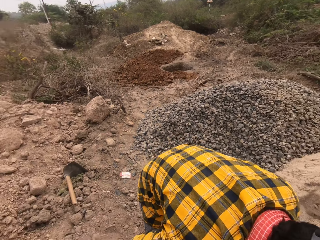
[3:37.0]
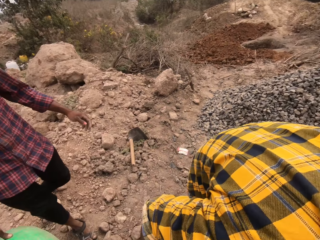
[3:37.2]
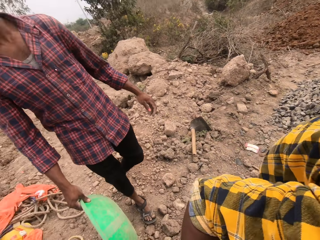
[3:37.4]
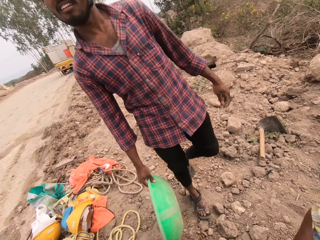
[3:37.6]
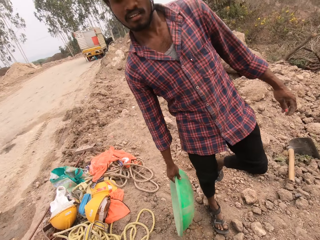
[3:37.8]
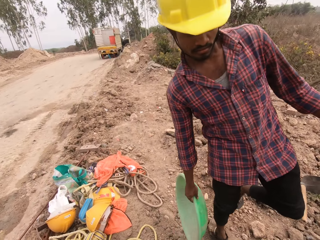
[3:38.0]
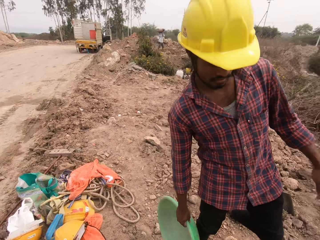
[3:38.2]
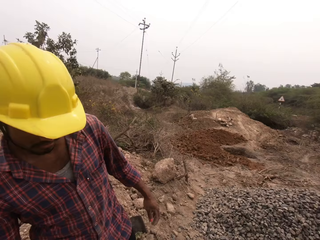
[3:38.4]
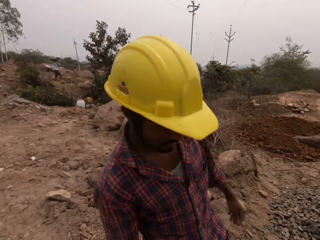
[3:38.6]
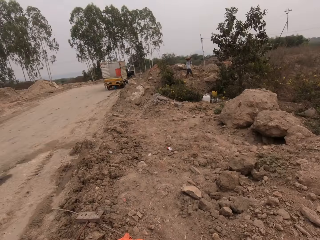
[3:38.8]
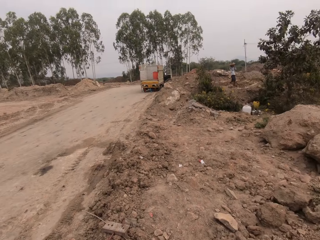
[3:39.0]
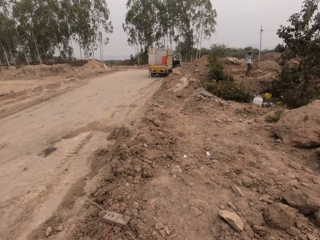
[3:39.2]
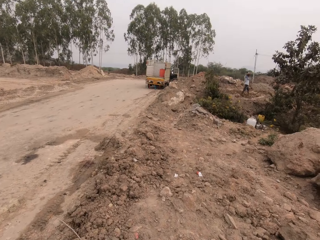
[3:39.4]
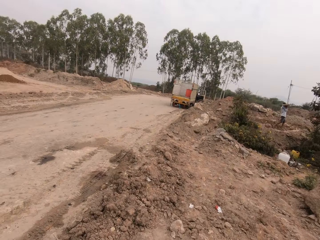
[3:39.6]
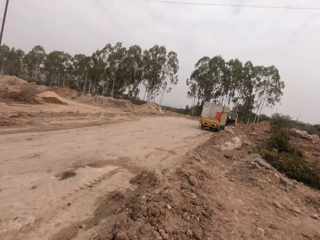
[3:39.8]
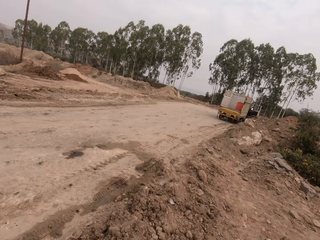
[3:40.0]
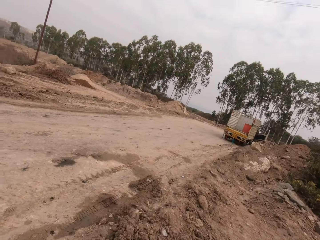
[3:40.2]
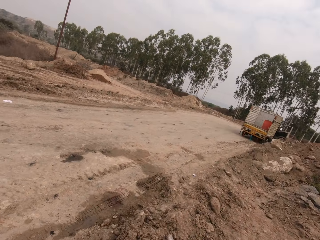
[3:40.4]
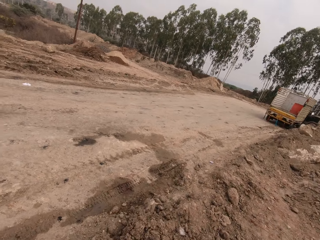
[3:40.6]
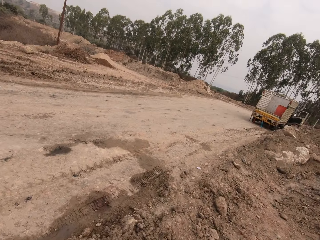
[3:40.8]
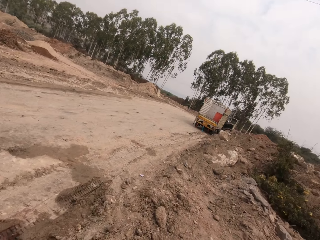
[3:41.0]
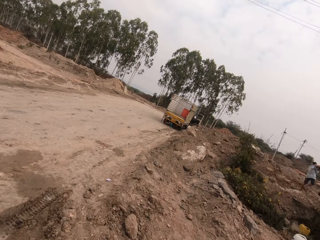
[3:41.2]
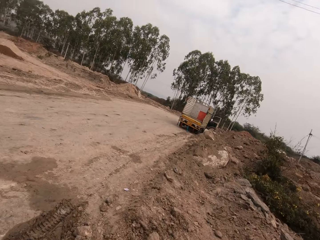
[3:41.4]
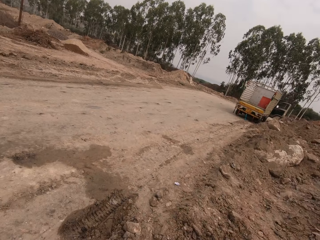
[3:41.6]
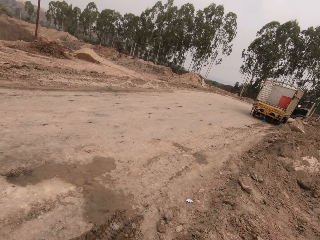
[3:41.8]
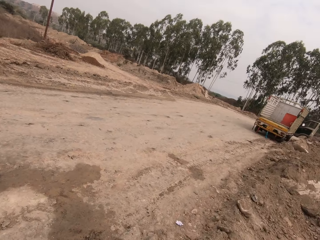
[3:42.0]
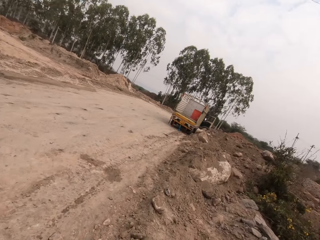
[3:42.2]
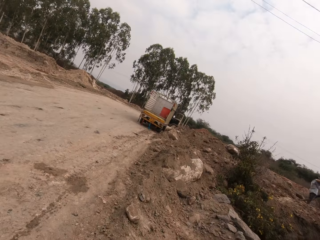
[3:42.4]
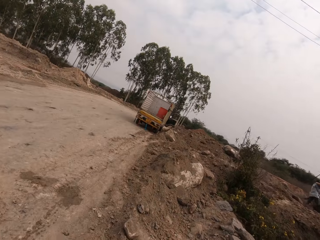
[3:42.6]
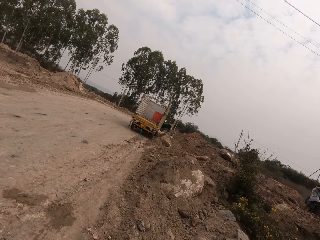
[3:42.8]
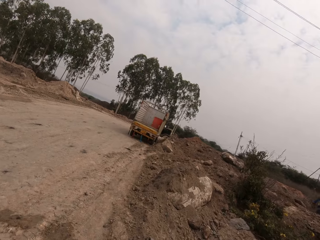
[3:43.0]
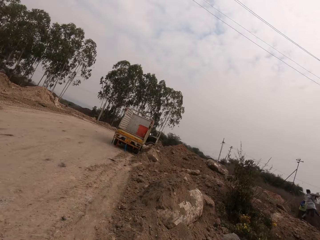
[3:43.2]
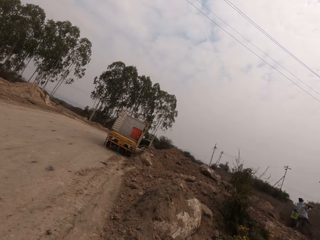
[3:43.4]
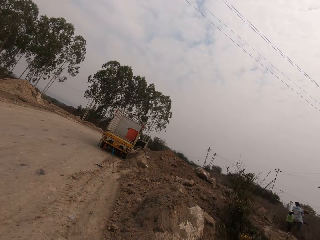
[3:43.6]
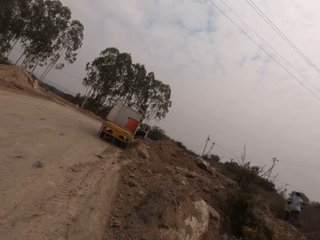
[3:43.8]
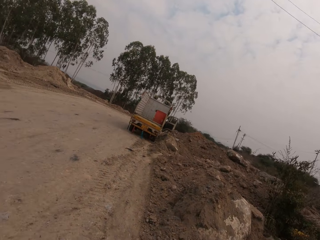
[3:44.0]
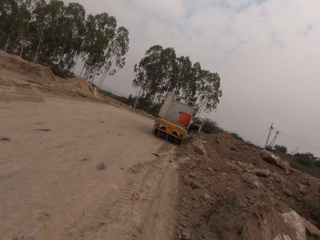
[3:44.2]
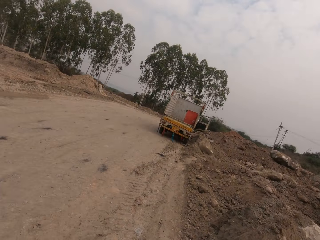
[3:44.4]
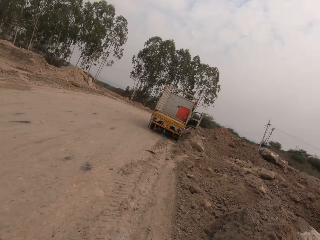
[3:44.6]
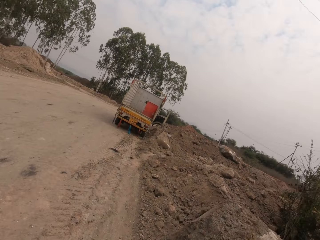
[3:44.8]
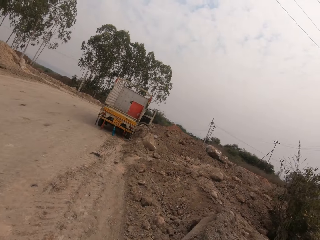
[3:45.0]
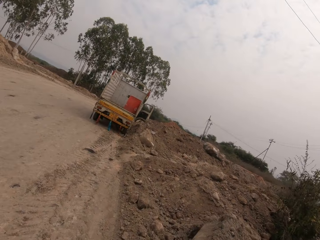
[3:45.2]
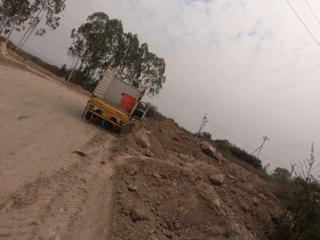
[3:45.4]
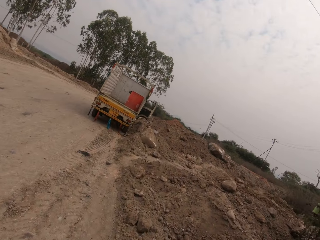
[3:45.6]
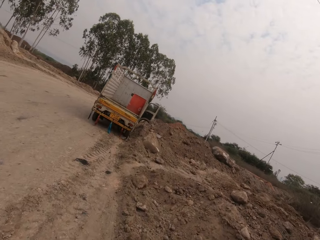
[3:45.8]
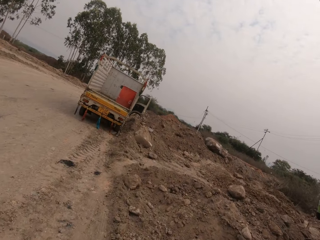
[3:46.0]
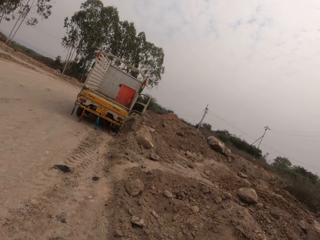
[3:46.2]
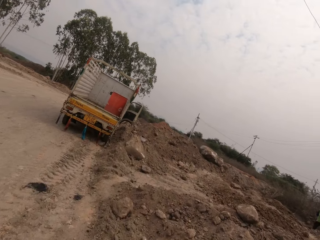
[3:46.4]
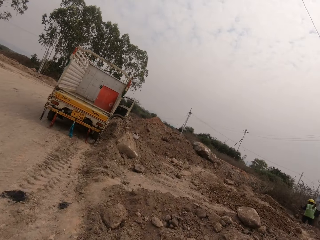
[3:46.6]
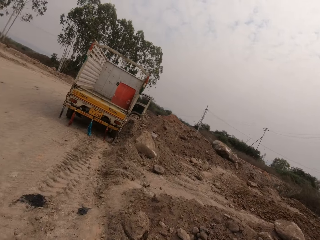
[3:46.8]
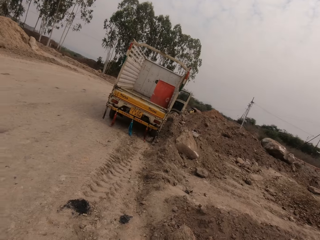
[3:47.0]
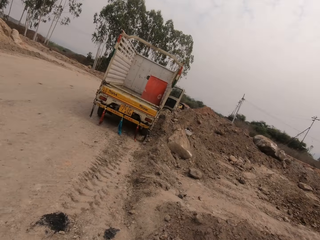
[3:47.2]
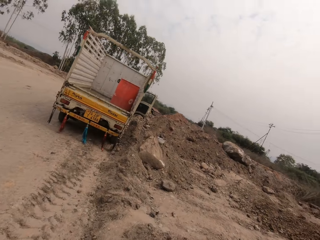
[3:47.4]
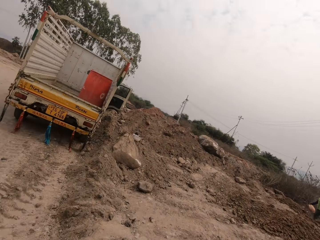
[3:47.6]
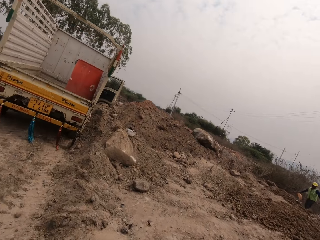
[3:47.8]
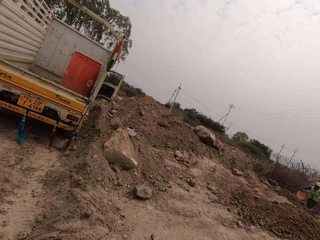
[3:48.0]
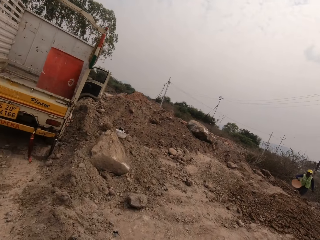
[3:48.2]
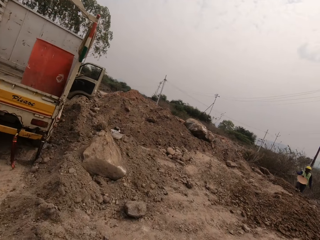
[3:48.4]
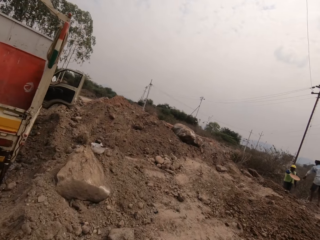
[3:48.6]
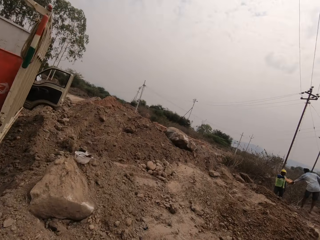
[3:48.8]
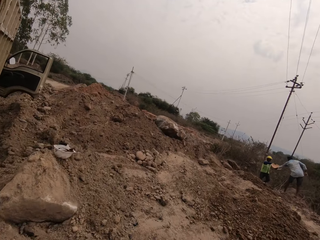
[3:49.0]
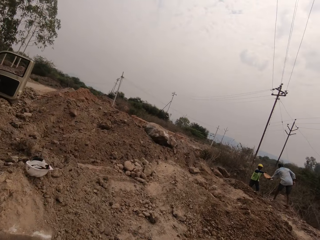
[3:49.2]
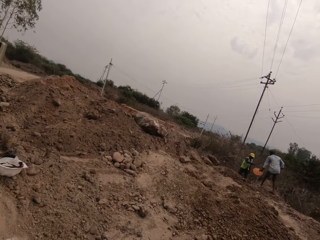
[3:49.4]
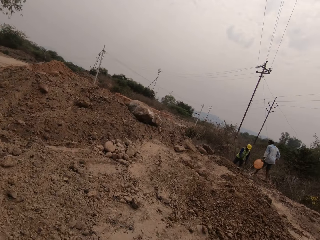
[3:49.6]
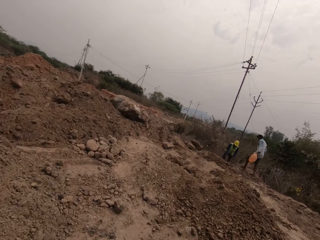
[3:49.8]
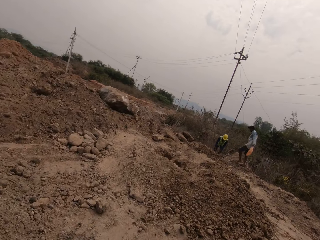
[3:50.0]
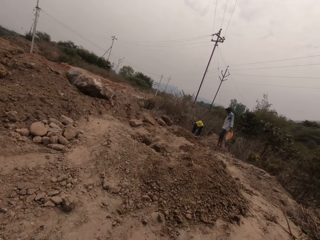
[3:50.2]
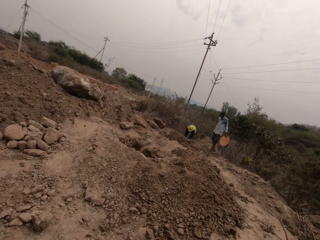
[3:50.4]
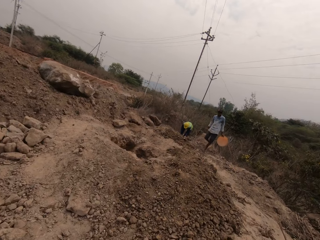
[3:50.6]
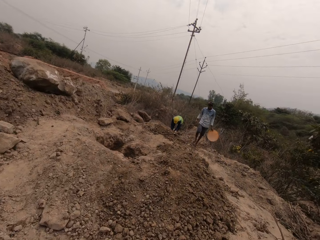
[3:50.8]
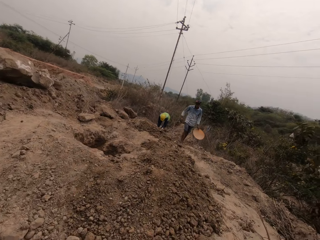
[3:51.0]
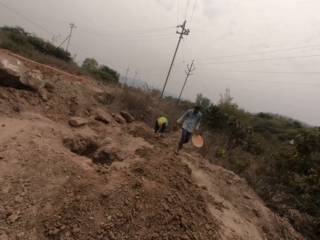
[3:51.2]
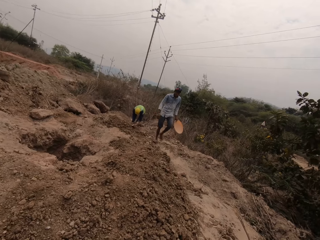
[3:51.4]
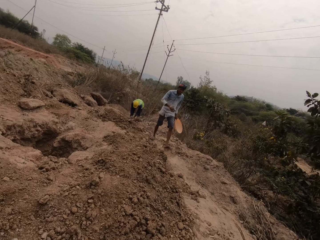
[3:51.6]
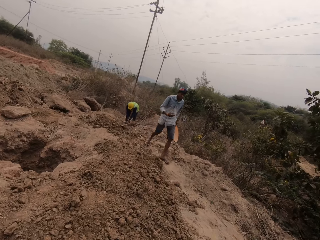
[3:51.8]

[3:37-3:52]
A man interacts with the camera wearer. He holds the bowl in his right hand. The camera wearer looks around and walks around. Another man holds the bowl in his right hand. He passes the bowl to a third man with his right hand. A fourth man picks up the basin.

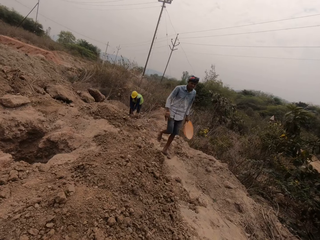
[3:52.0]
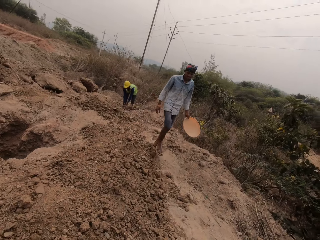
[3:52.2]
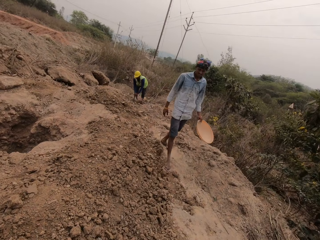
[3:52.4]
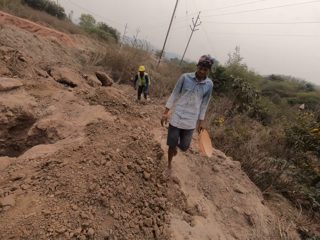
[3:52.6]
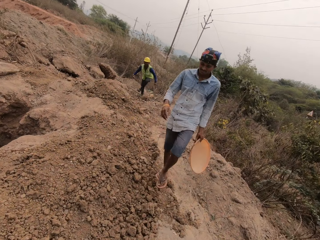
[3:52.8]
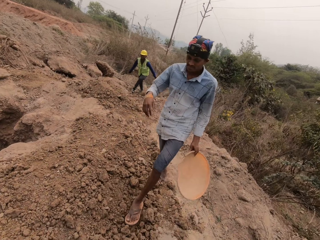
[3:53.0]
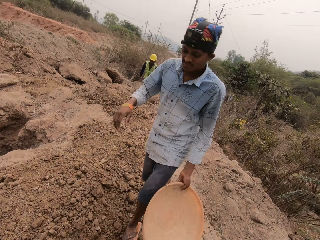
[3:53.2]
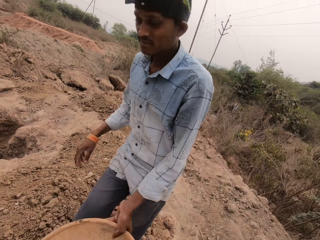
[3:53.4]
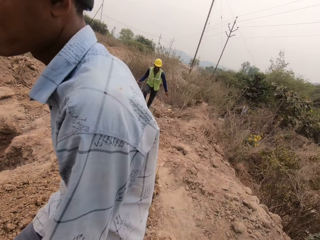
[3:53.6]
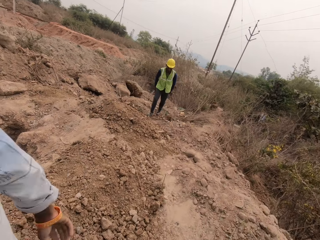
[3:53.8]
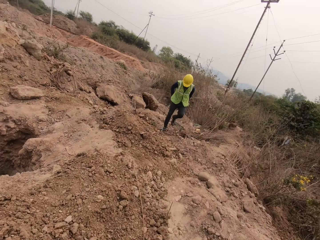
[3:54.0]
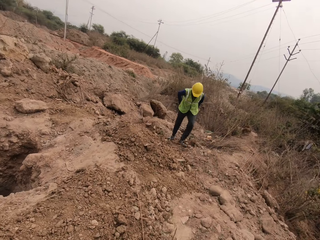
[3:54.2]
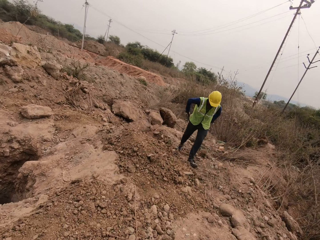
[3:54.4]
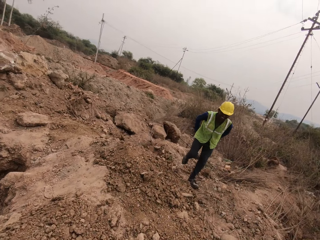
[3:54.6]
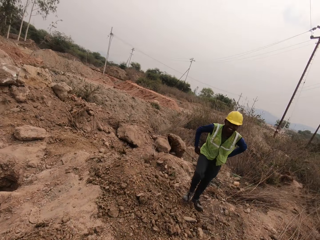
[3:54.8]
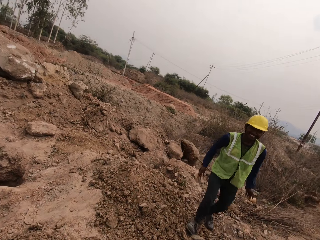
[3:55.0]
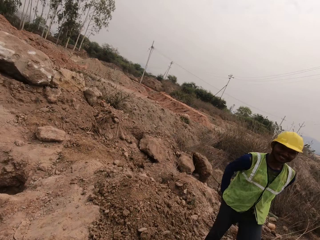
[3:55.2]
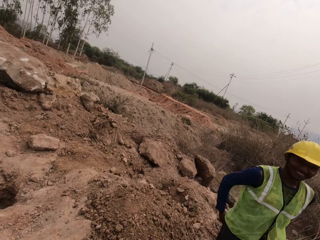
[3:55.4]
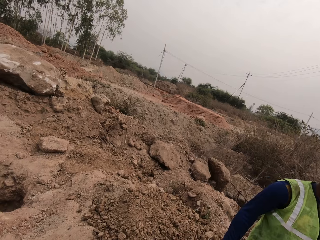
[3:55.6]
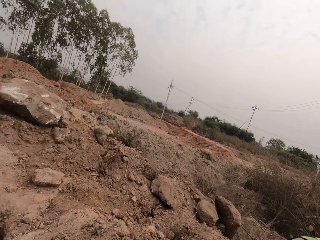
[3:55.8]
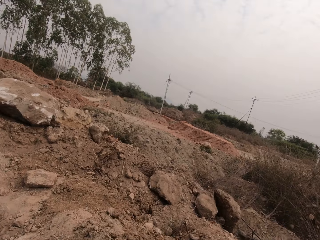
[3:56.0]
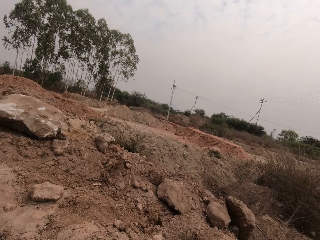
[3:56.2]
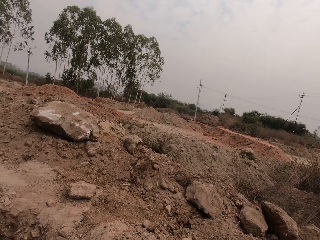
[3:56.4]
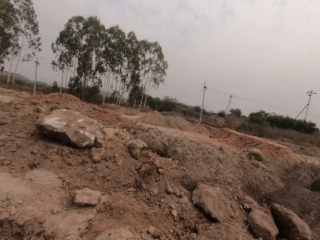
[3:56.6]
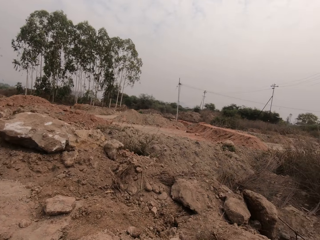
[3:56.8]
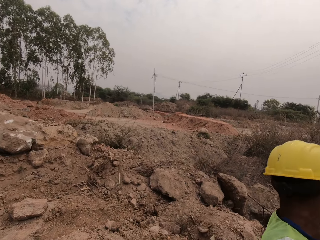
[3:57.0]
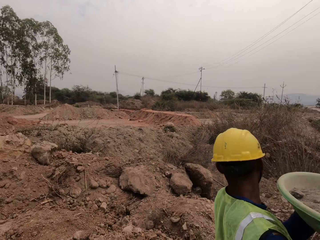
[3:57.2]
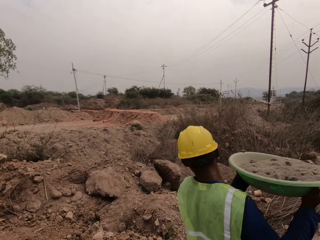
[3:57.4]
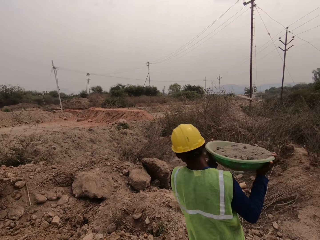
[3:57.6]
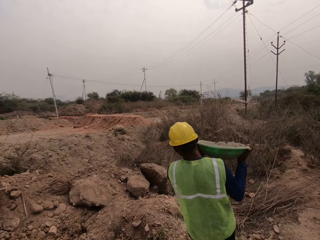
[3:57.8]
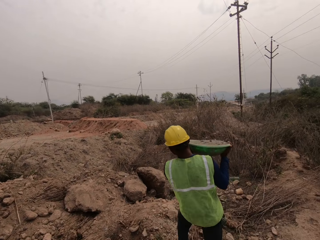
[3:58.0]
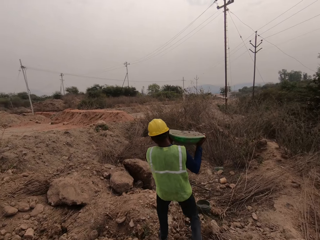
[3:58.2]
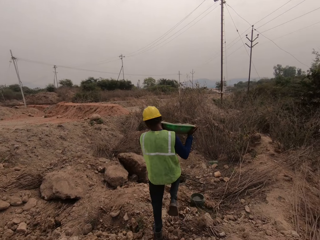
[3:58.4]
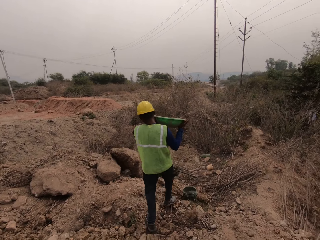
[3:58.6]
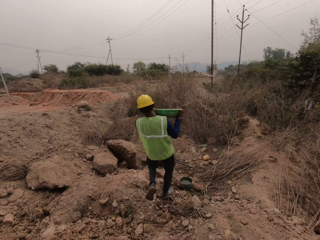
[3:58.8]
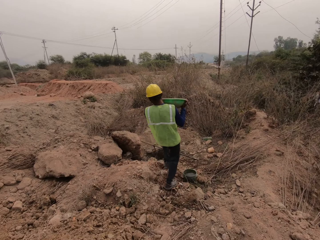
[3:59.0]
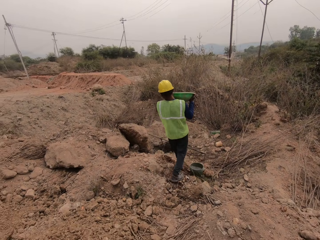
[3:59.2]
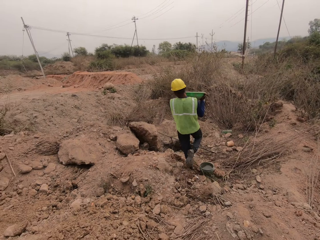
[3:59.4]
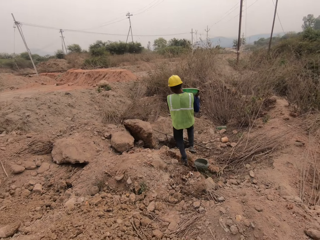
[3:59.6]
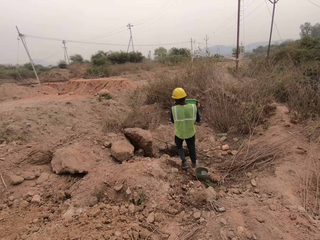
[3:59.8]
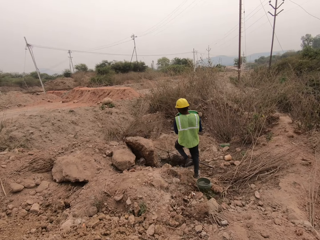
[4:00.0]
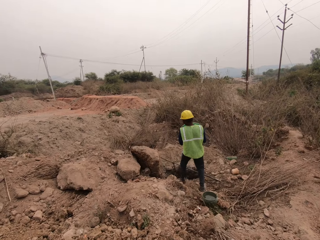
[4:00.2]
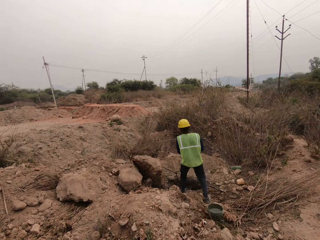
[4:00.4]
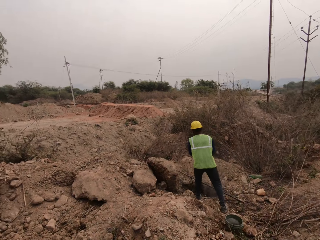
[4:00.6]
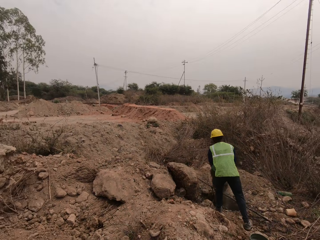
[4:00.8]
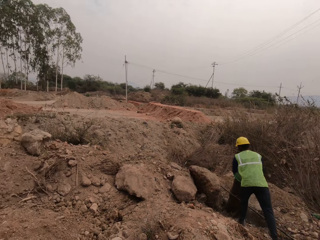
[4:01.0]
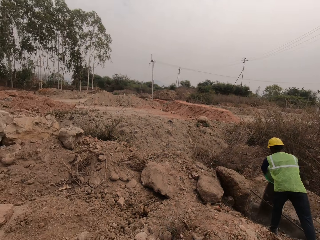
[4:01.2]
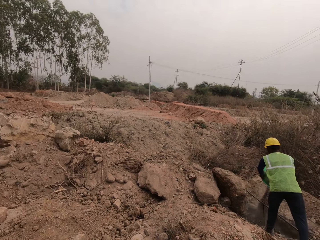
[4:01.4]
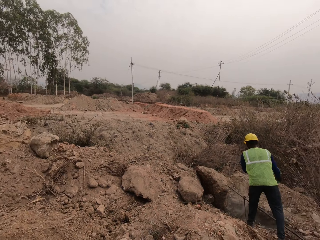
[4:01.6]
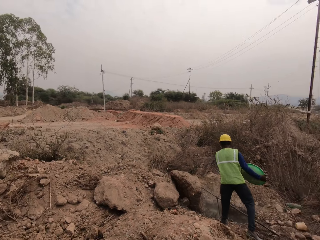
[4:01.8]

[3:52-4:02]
A man walks past the camera wearer. Another man walks around and wipes both hands on his trousers. The second man walks past the camera wearer. The camera wearer passes the bowl to the second man. The second man carries gravel. He pours concrete mix from the bowl into the hole on the ground with both hands.
